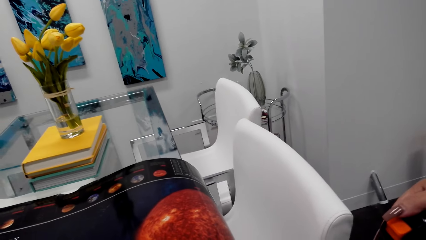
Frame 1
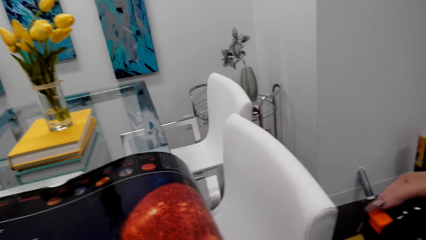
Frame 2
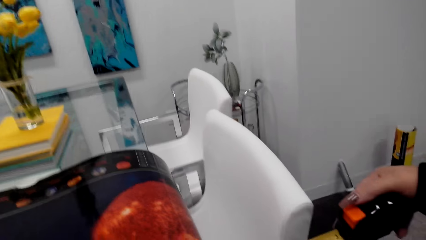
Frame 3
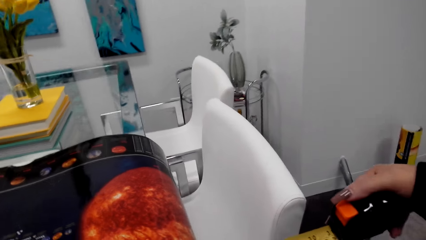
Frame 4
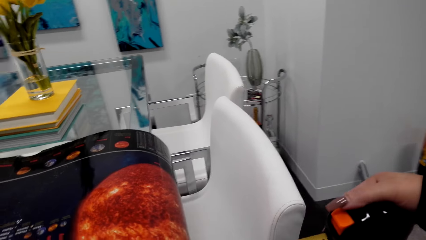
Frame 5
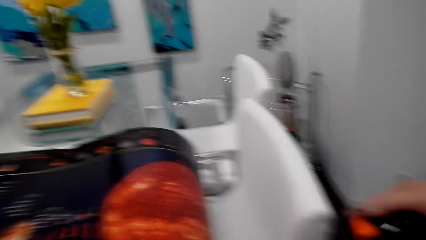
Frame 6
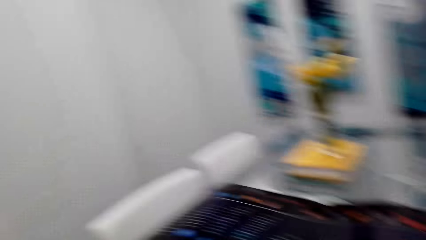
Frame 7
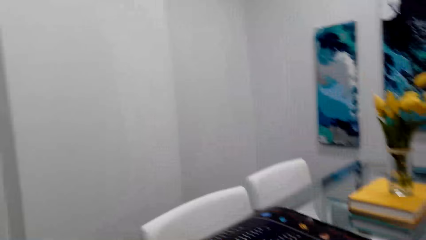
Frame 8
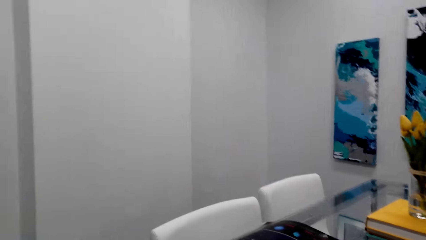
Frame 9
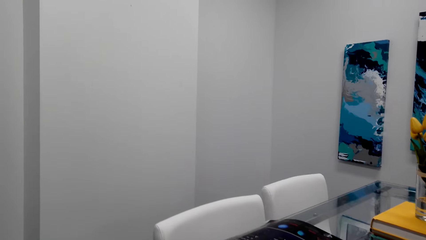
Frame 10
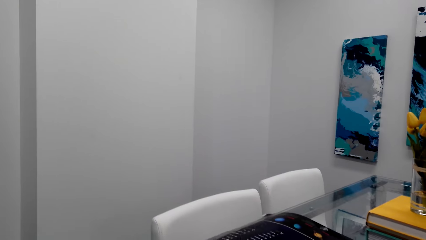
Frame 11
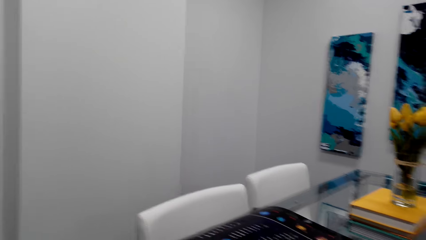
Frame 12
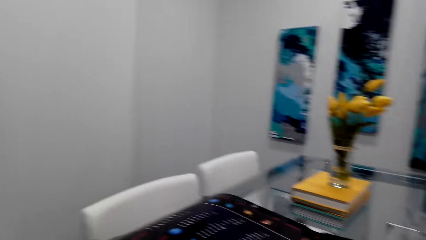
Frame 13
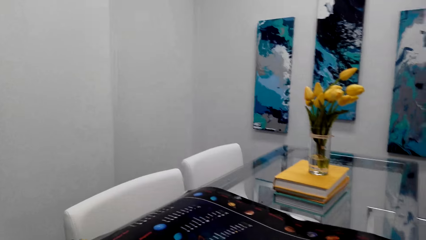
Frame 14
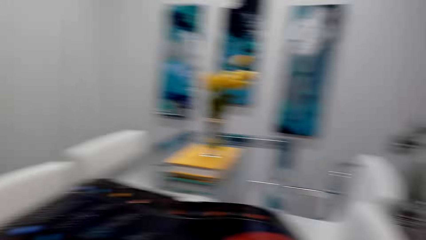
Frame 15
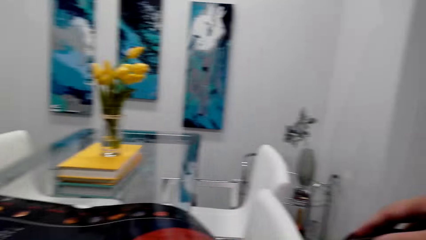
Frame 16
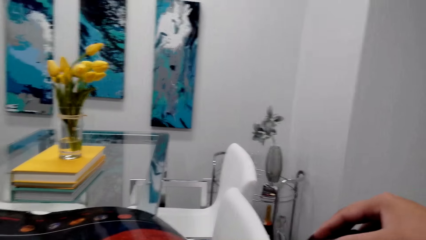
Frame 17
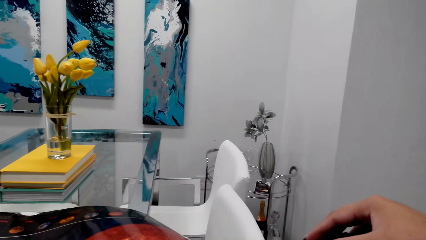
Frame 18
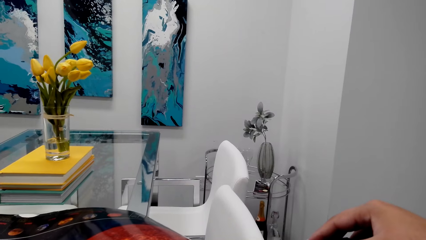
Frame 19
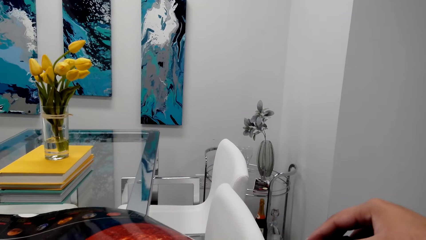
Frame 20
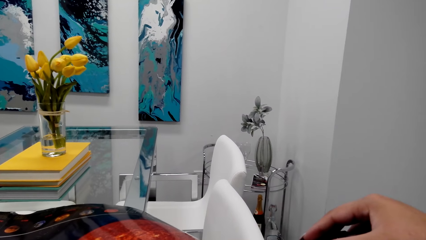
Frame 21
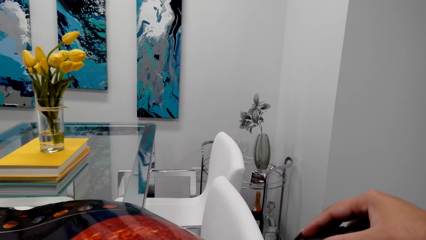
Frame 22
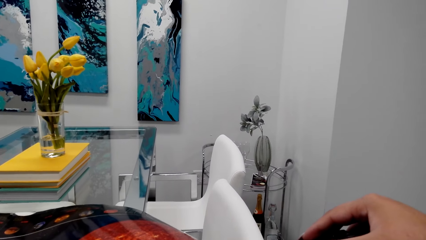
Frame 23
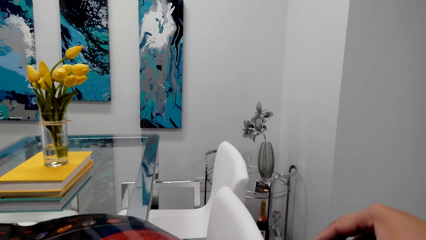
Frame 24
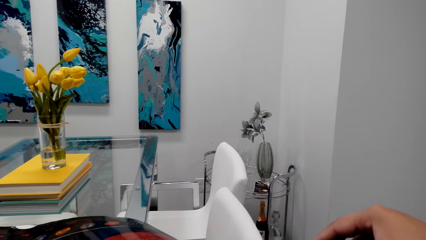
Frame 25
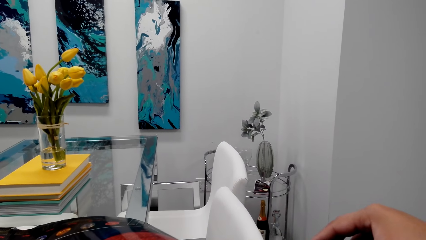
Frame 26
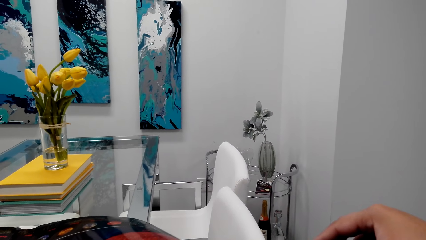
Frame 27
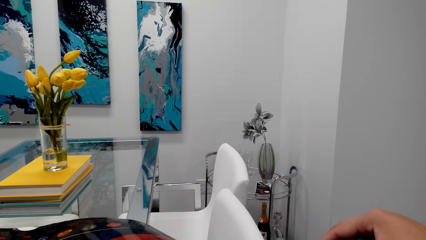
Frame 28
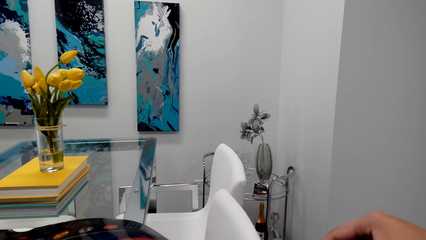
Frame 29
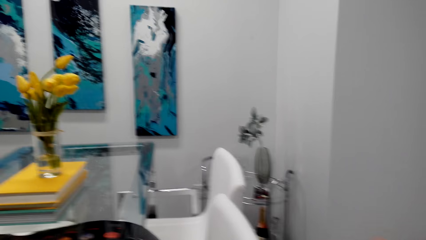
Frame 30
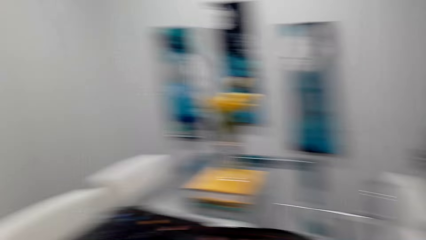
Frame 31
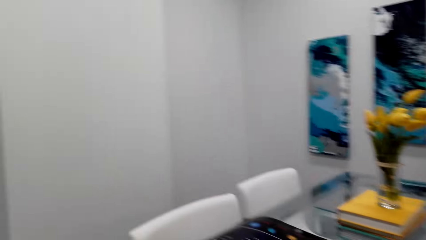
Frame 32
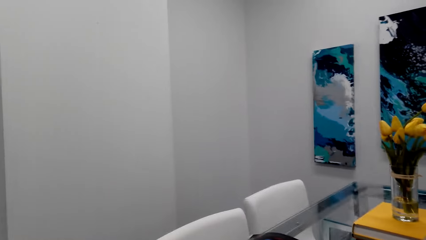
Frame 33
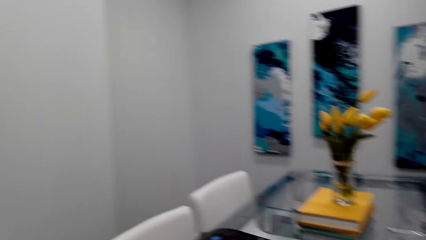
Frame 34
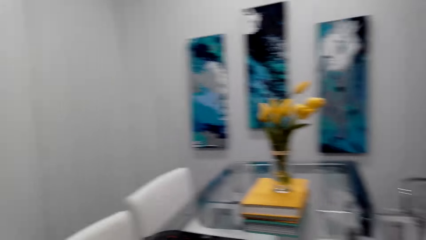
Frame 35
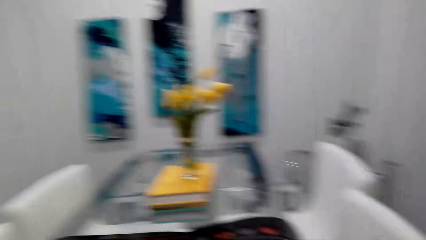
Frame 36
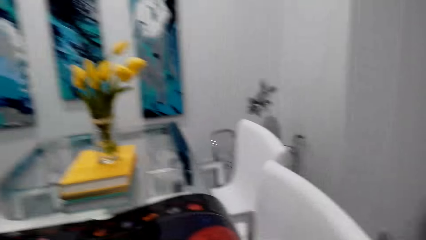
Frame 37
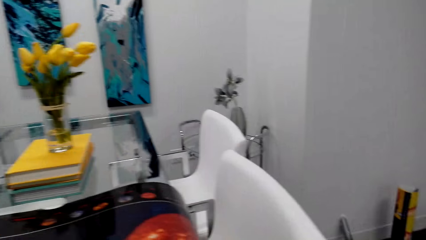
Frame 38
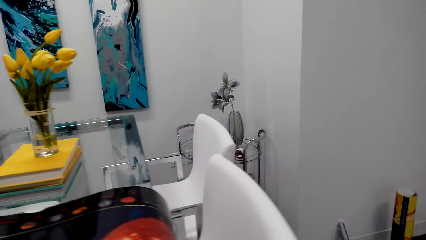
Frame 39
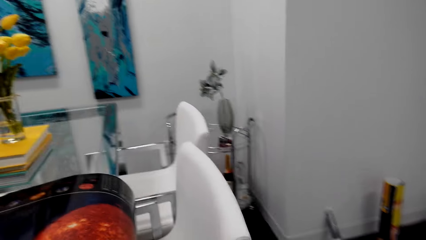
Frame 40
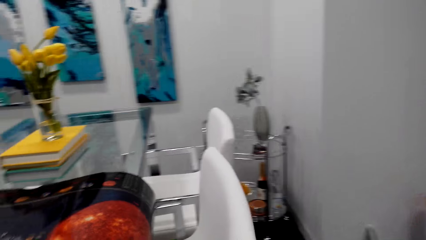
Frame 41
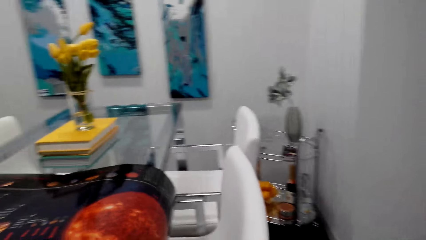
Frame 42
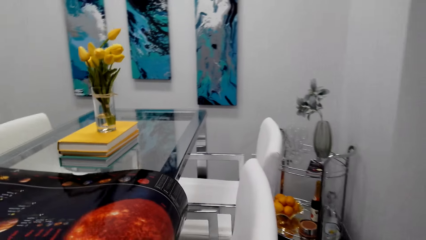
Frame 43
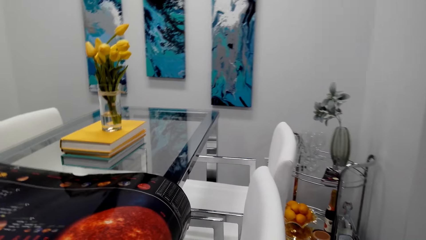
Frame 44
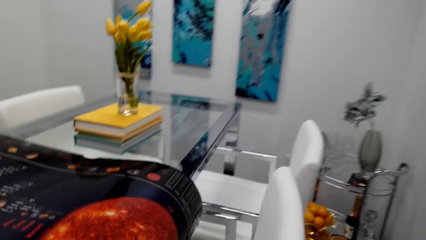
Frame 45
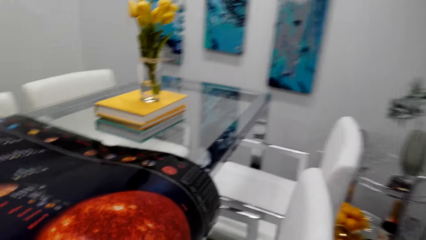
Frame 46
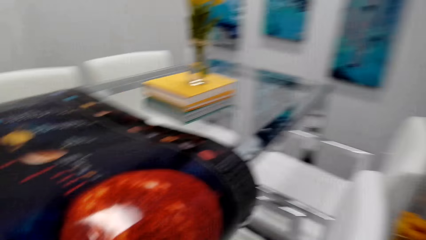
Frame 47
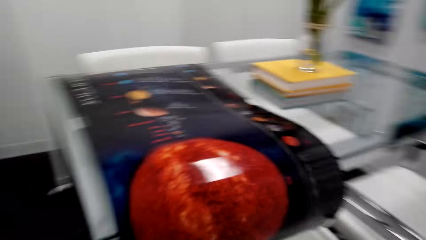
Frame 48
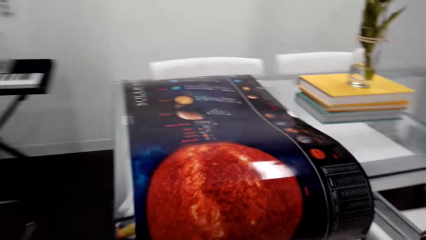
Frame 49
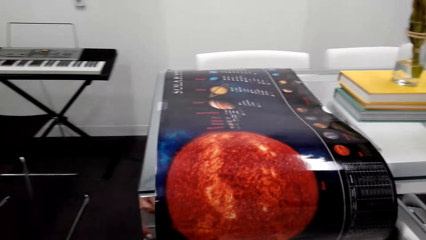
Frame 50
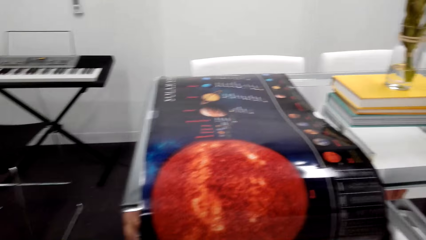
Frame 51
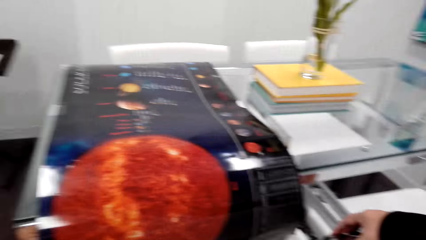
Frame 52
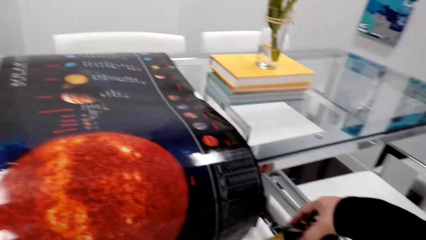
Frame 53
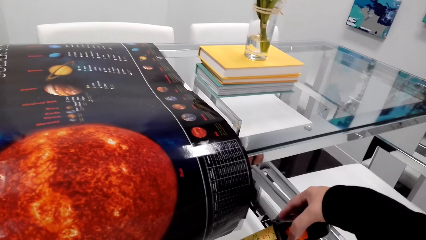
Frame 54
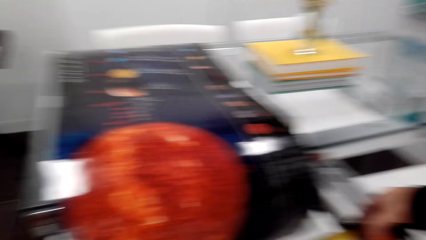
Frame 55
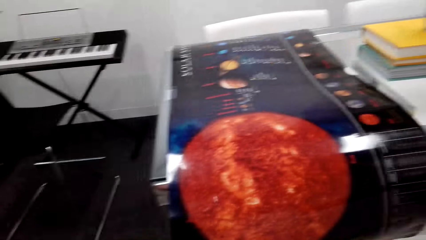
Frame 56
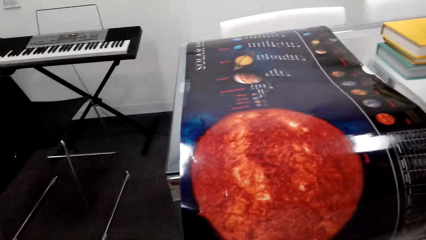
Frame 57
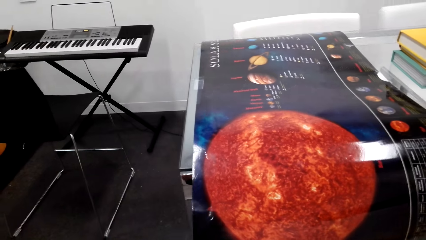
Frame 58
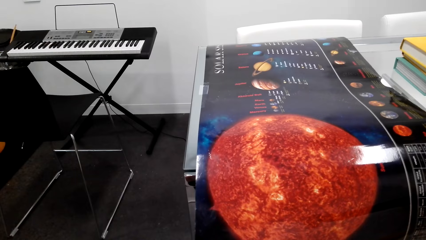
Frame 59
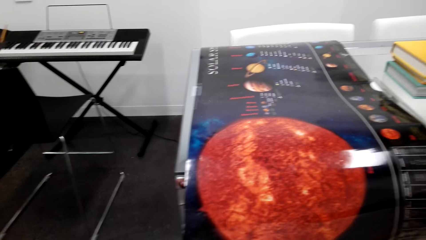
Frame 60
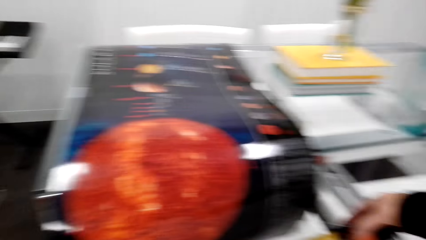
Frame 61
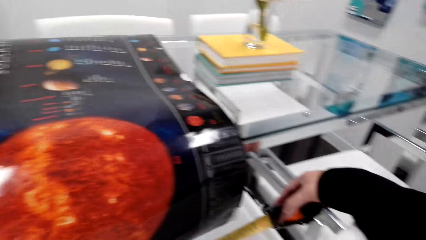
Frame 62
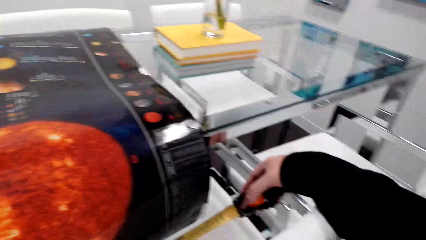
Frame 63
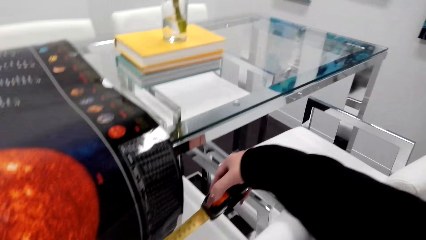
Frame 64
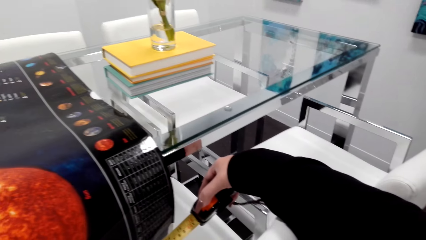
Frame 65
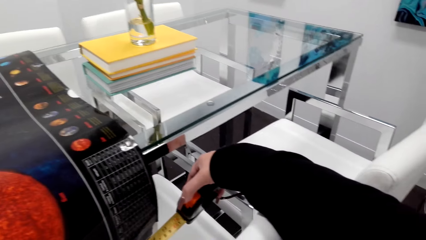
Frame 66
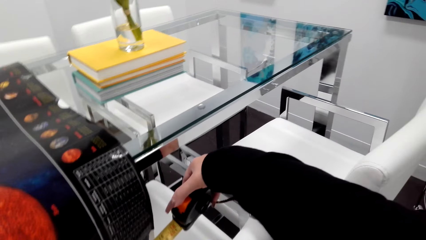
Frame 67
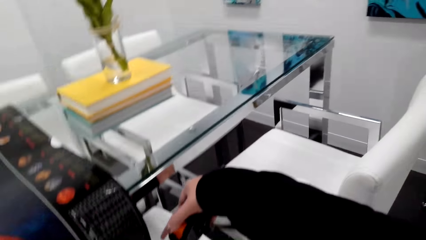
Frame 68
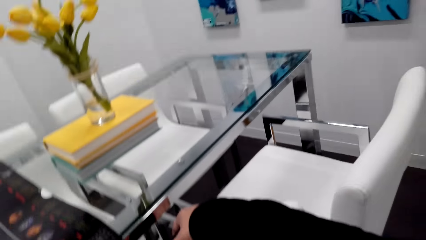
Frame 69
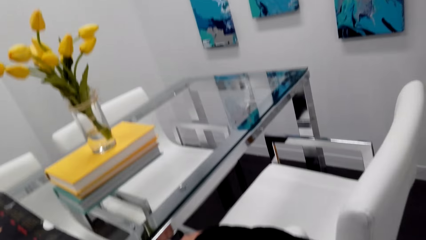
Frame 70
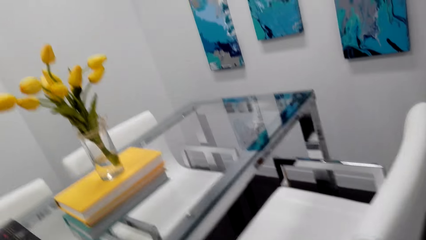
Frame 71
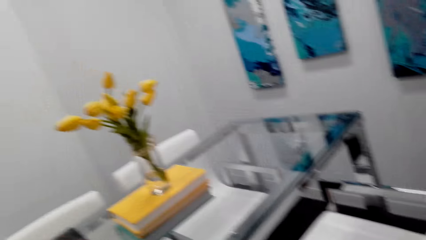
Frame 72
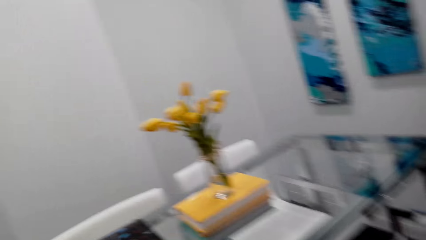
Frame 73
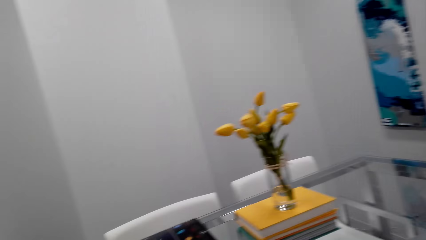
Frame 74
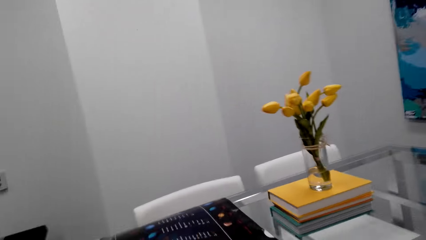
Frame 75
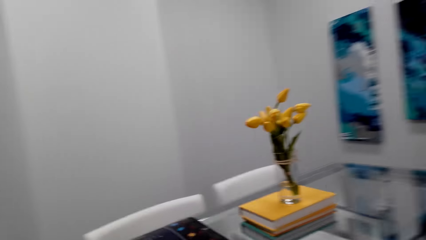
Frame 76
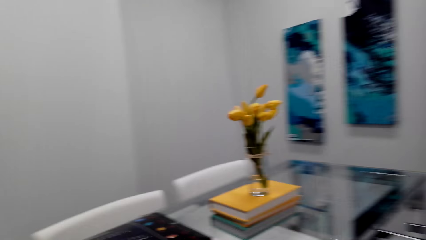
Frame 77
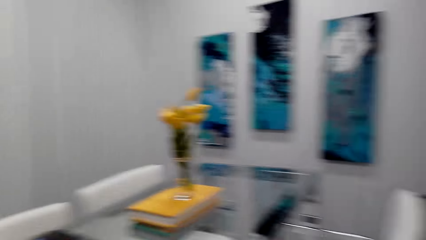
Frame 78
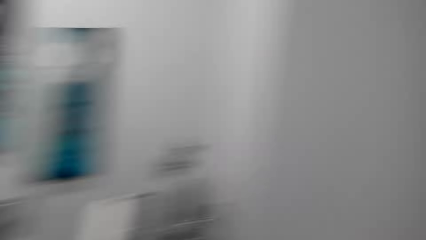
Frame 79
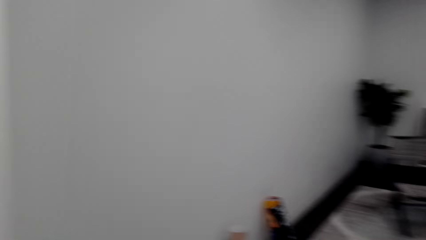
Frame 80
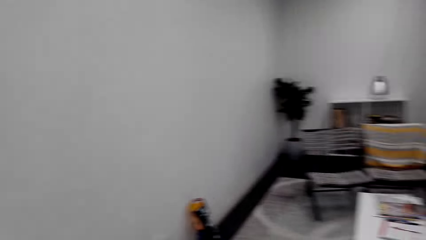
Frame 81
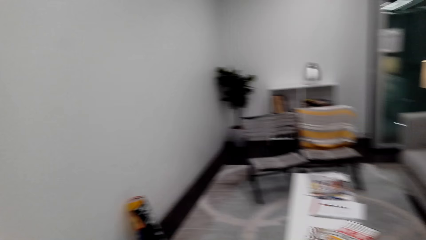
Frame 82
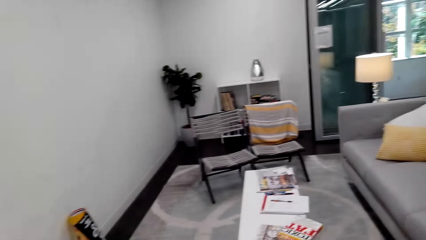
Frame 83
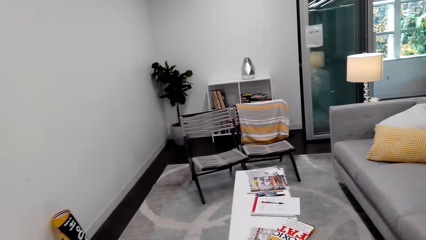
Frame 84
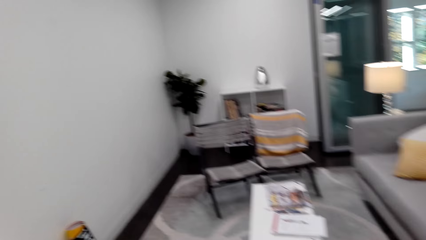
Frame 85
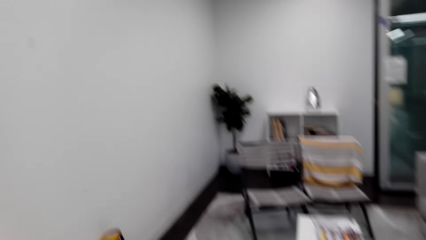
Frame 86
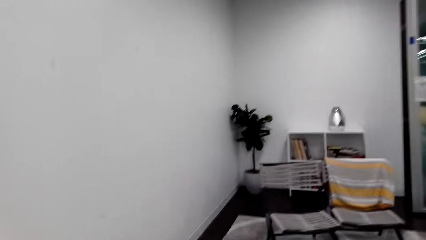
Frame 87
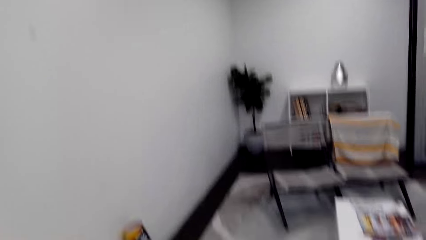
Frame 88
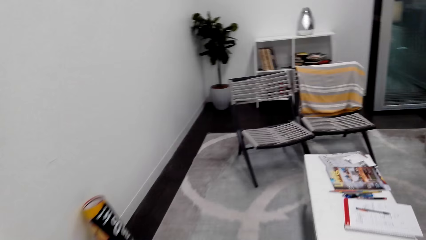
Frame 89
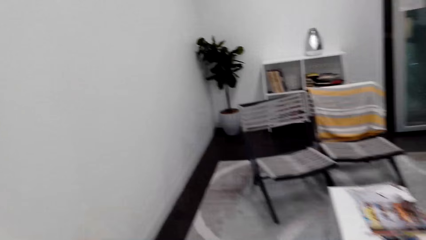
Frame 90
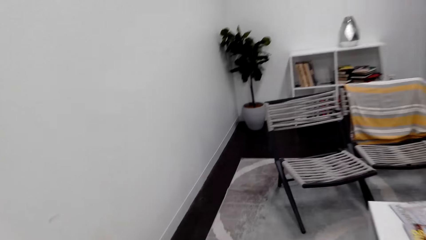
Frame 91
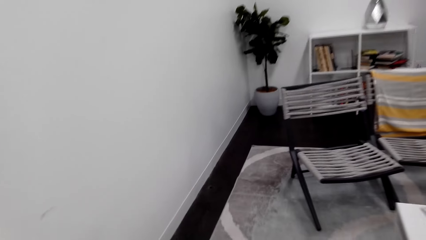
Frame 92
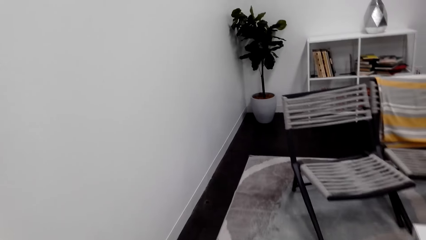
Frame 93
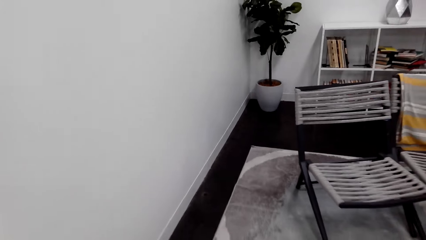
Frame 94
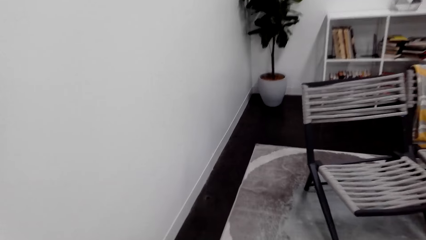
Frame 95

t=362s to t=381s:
The camera wearer looks around the house. They walk around the table. They measure the decoration with a tape measure. They walk around the house.
